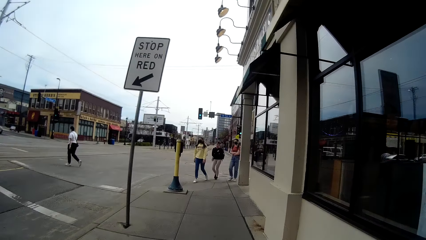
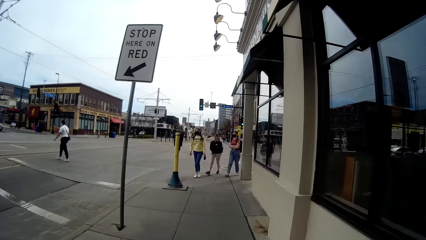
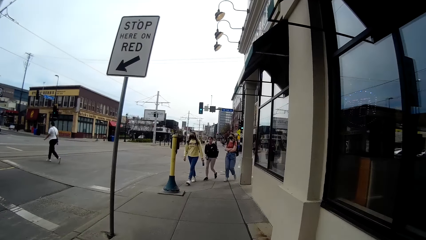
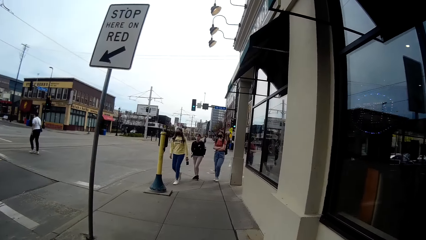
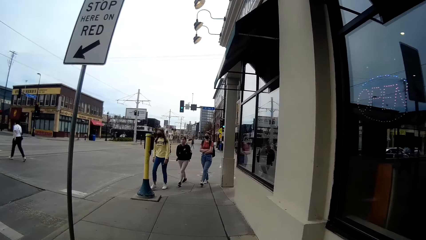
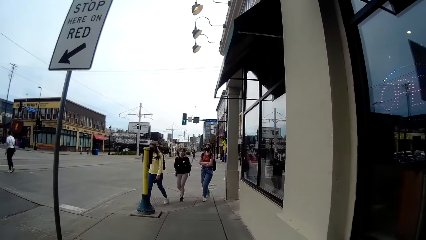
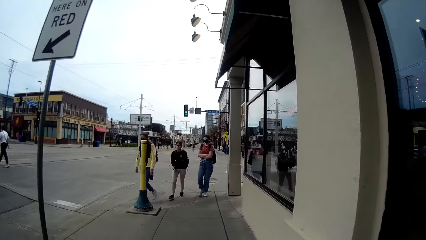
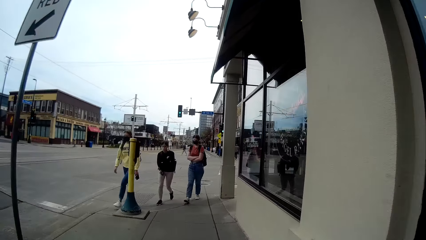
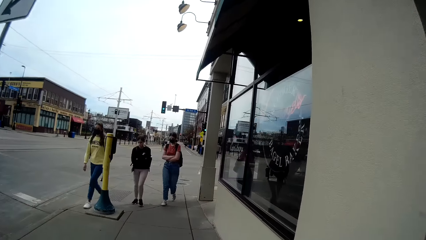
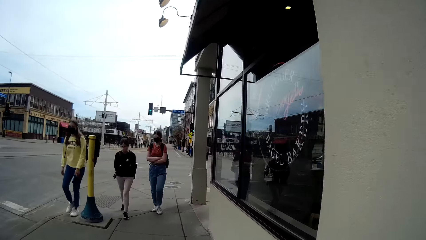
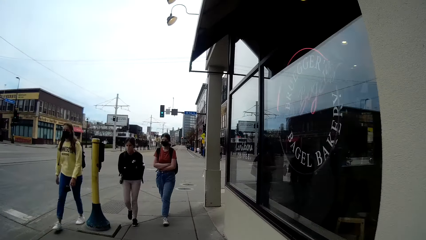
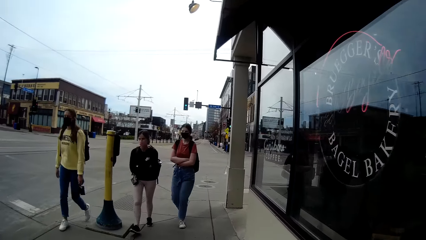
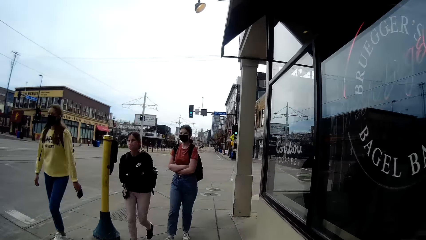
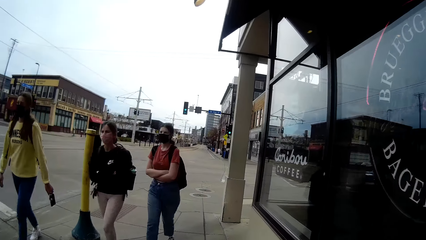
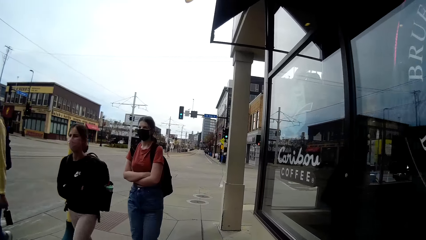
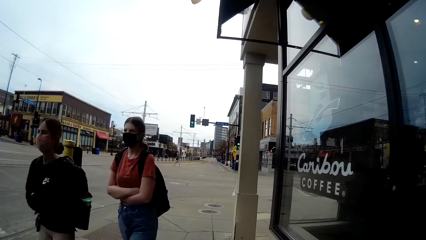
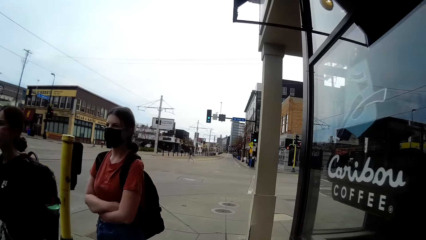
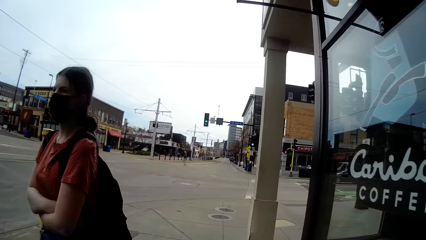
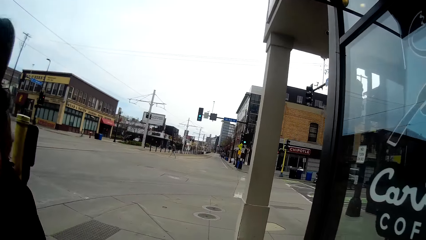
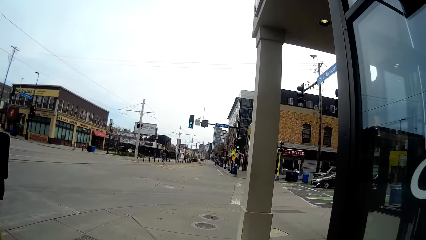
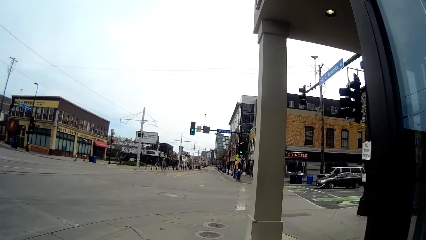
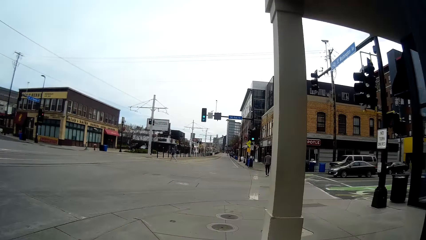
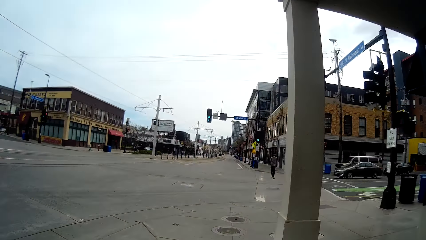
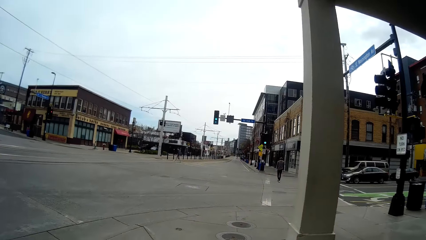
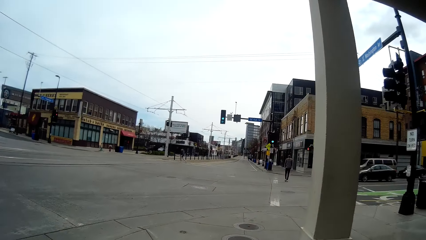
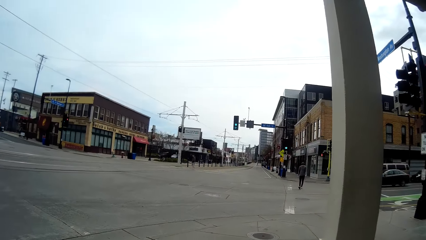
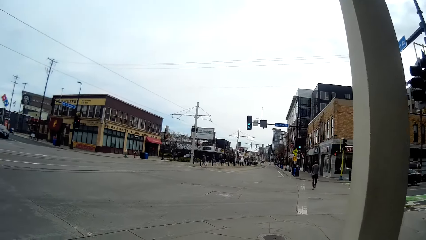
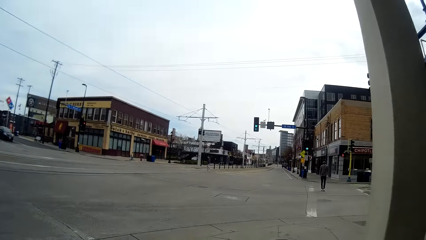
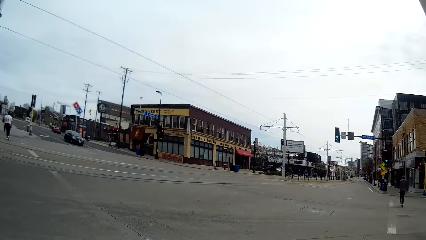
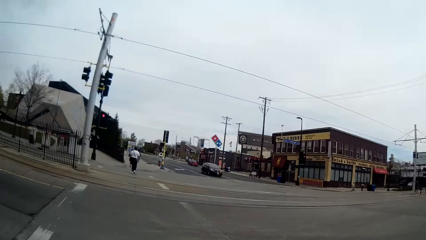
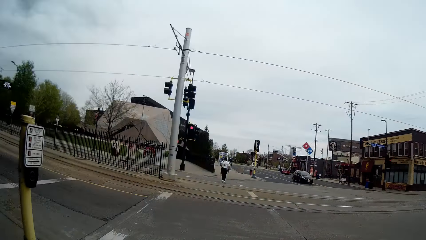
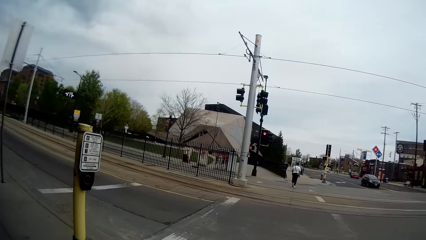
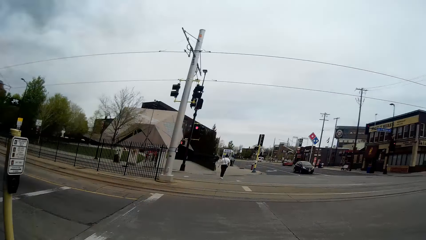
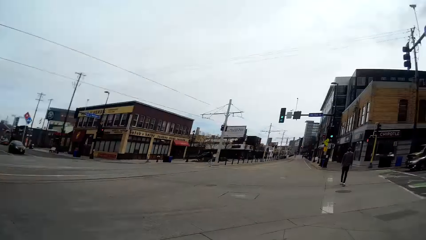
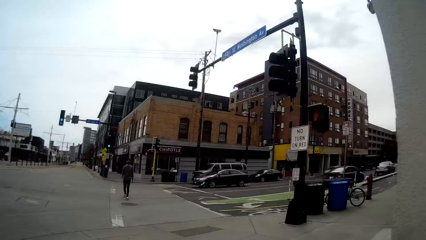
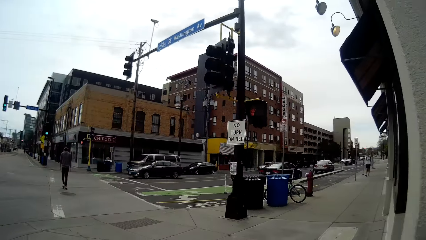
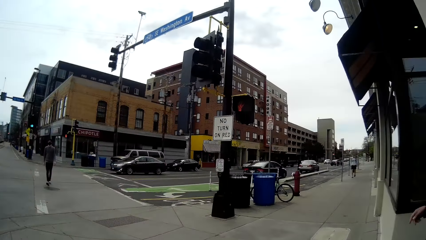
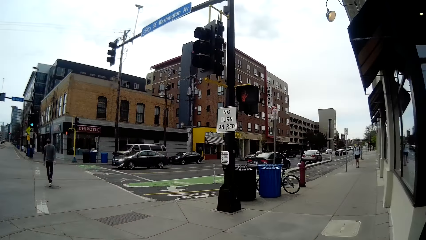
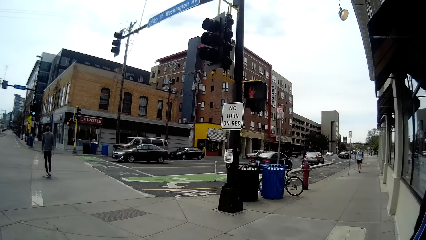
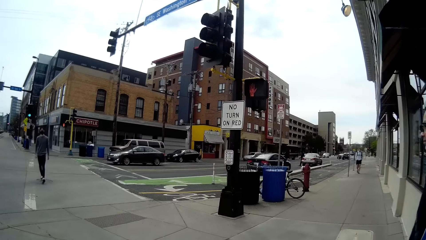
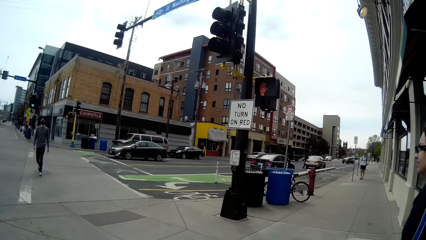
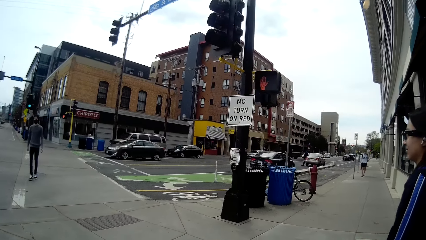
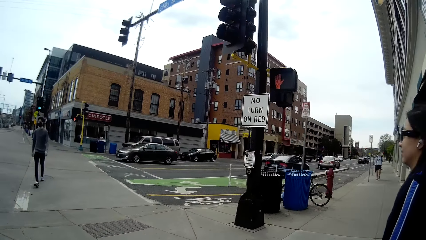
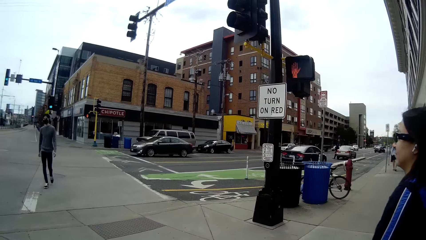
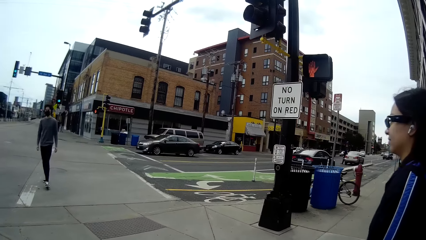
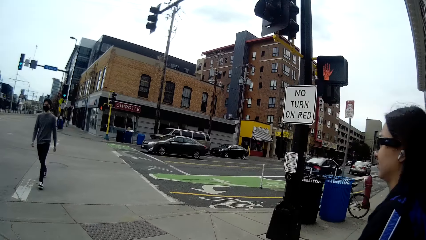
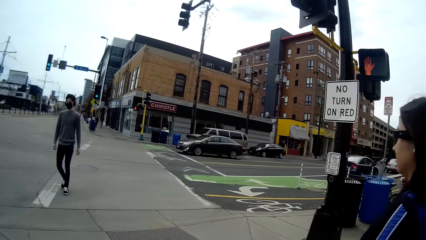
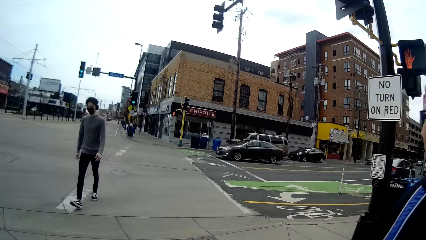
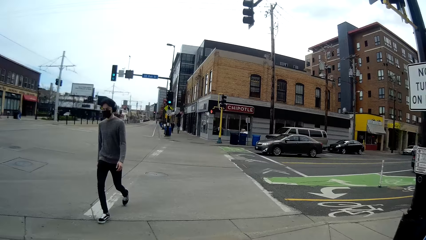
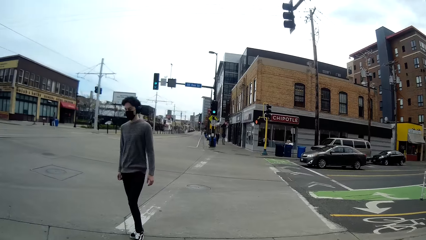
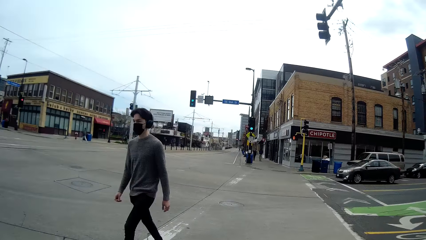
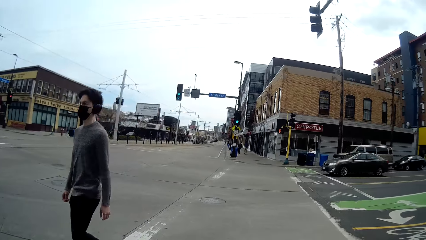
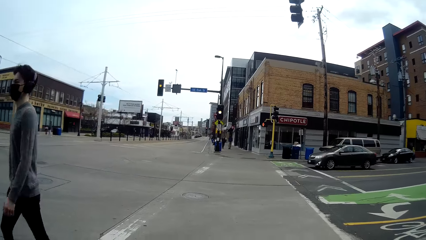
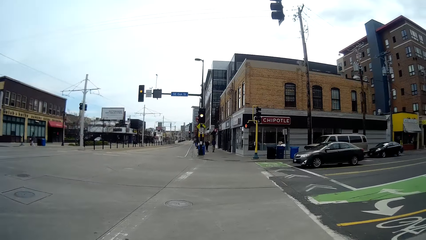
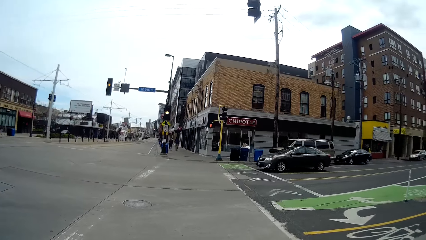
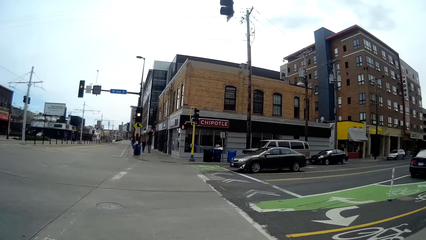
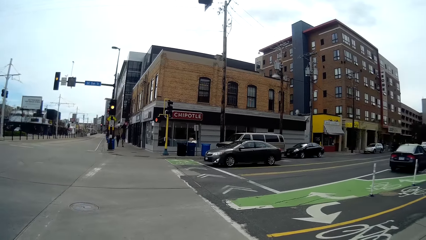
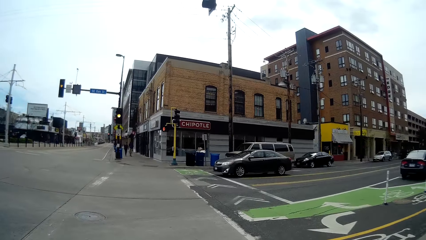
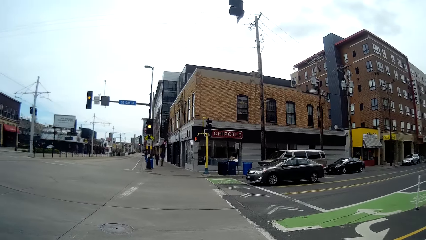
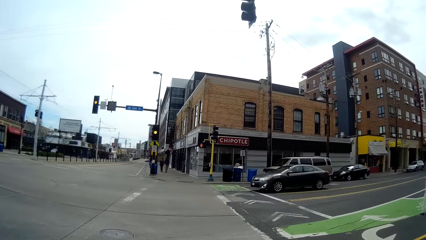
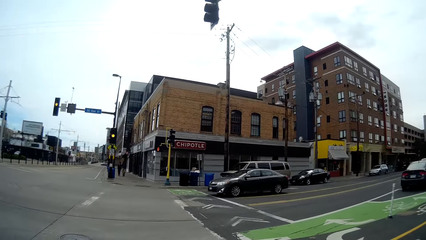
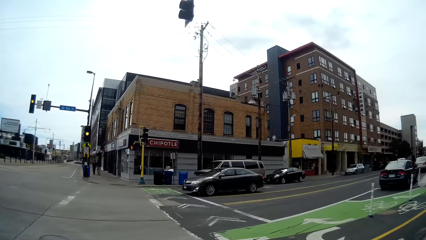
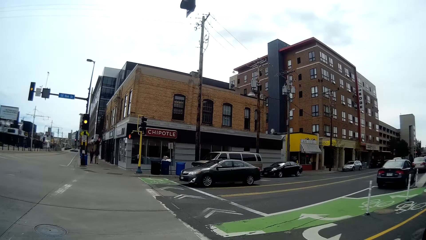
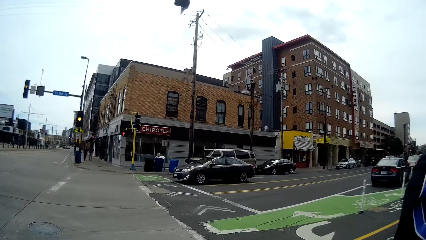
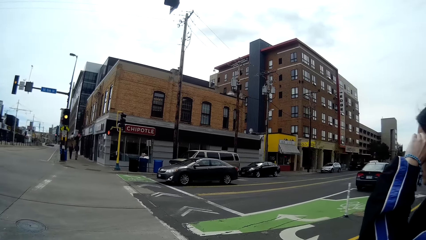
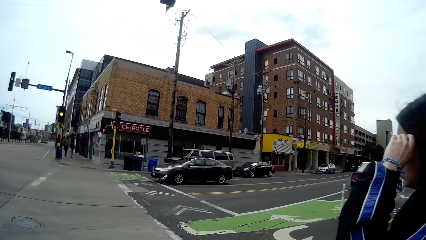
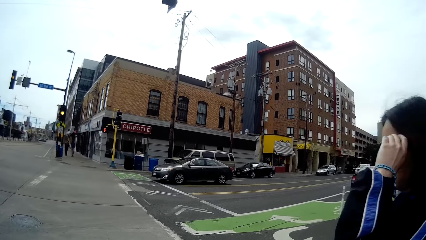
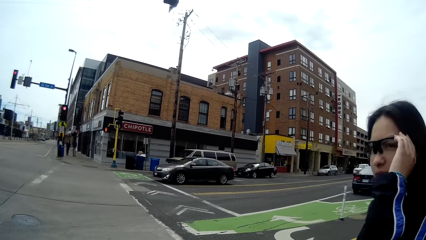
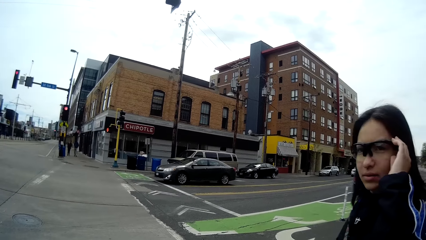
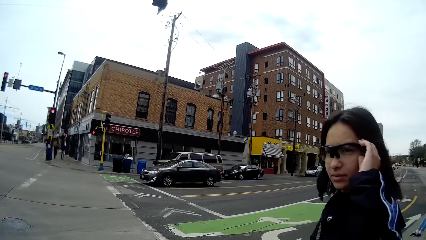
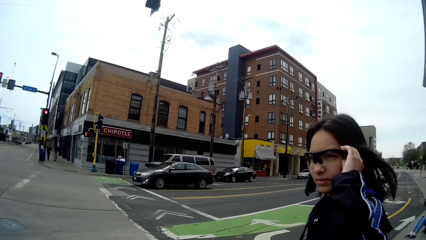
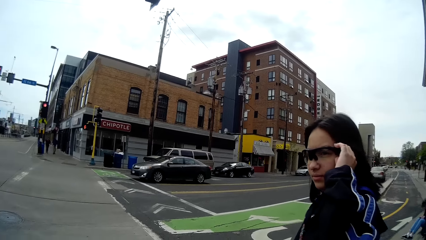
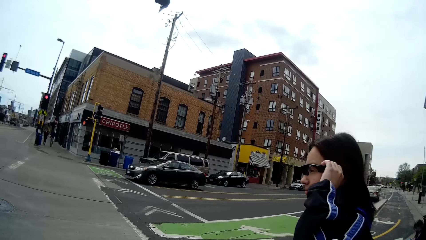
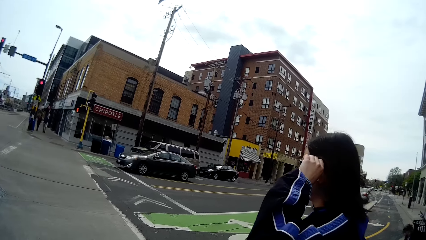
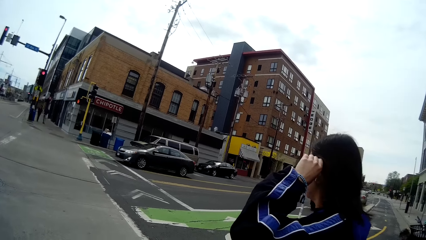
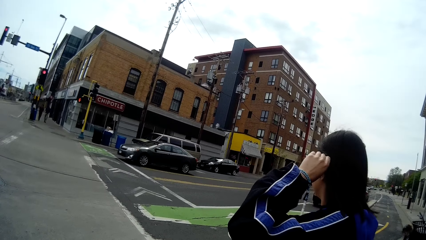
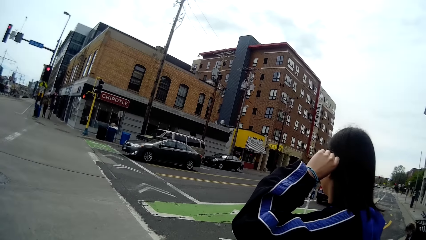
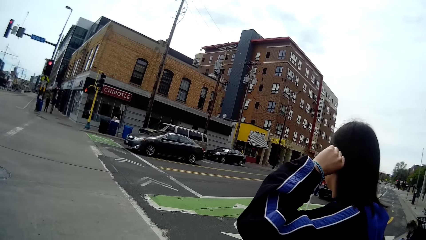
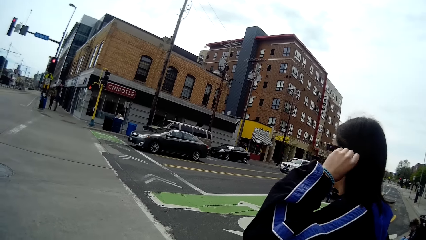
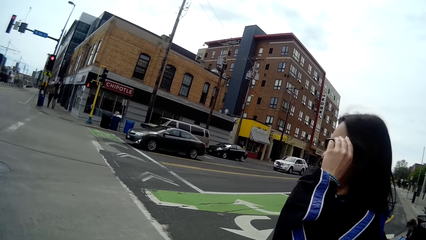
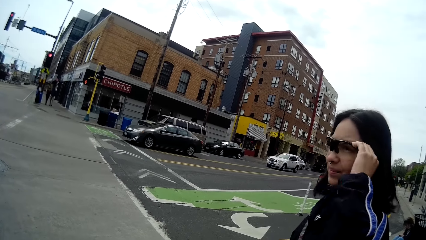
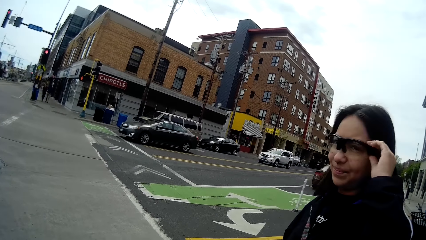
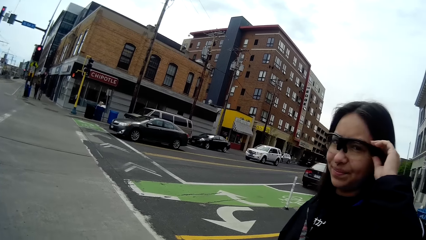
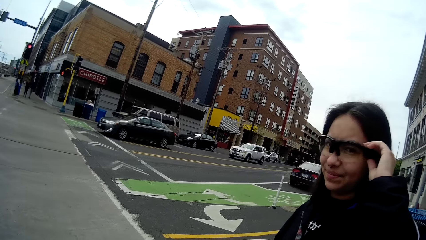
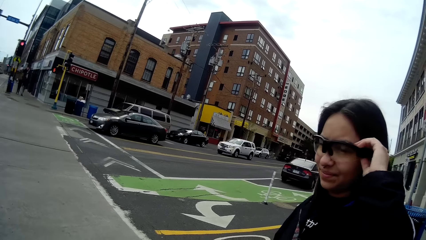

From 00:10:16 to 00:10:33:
Three people walk along the sidewalk. A woman walks past the camera wearer. Another woman walks past the camera wearer. A third woman walks past the camera wearer. The camera wearer interacts with another woman. A person crosses the road. The camera wearer walks with the woman down the road. Someone pops in front of the camera. A man walks past the camera wearer. The woman holds a pair of glasses on her face with her left hand. She adjusts her eyewear. The camera wearer interacts with the woman.
